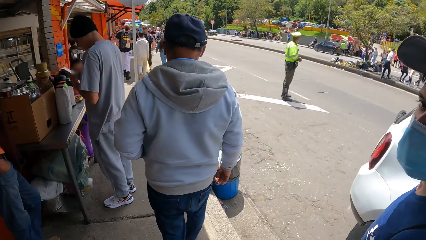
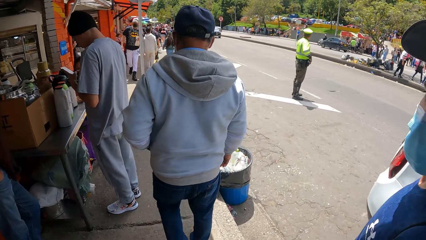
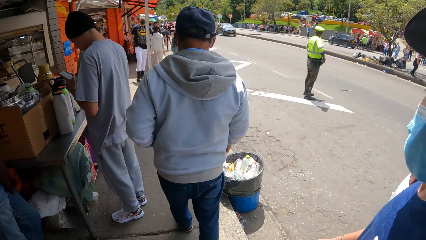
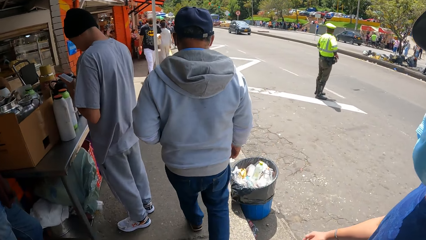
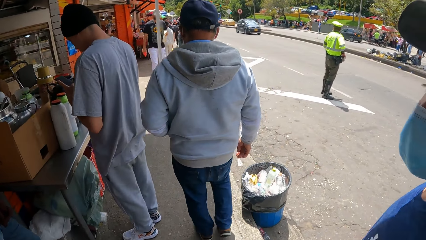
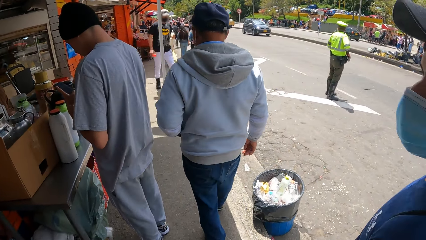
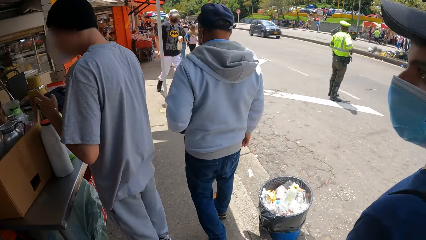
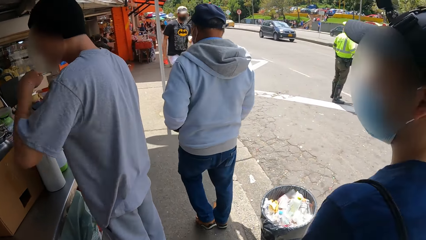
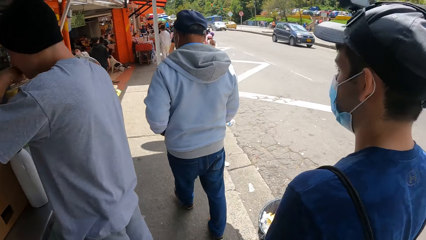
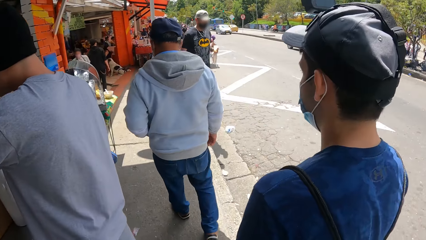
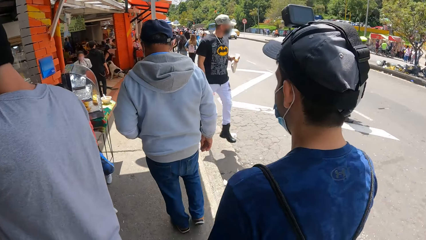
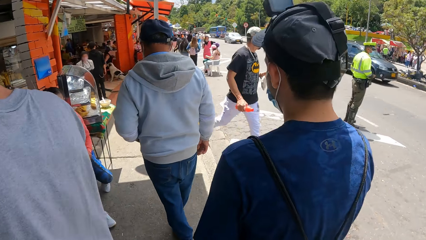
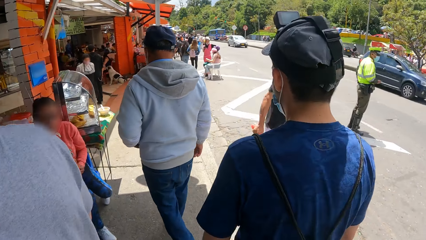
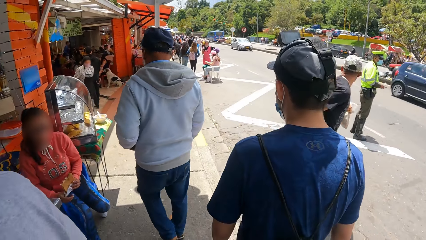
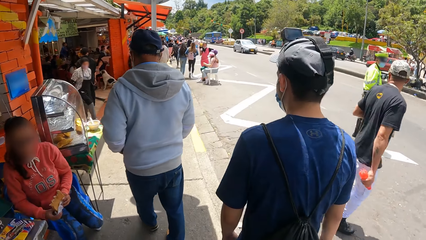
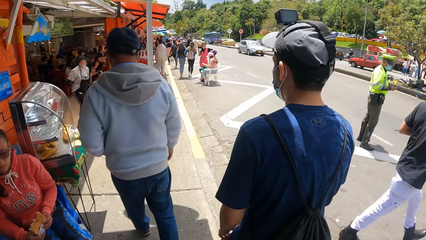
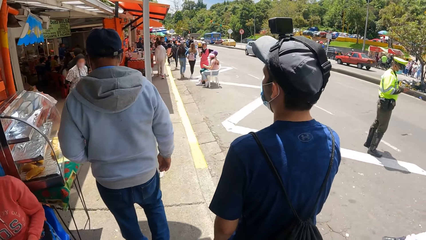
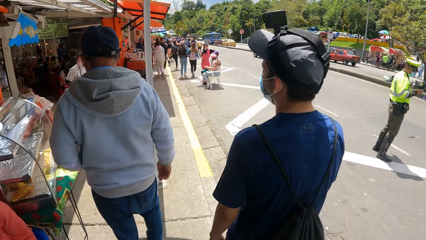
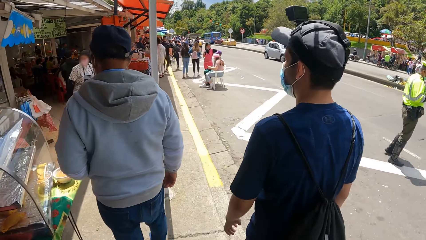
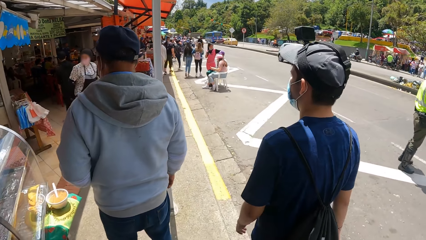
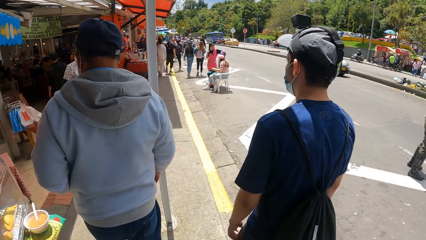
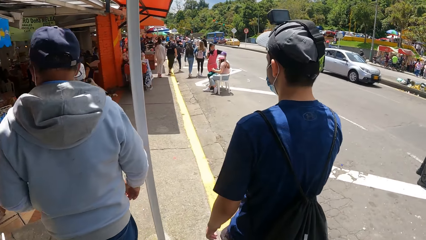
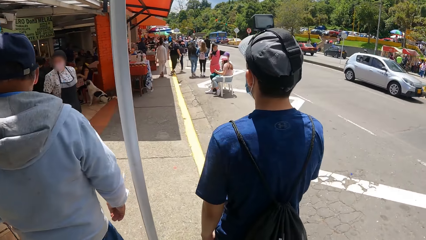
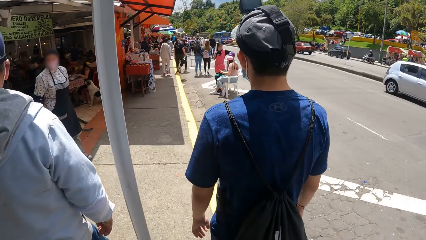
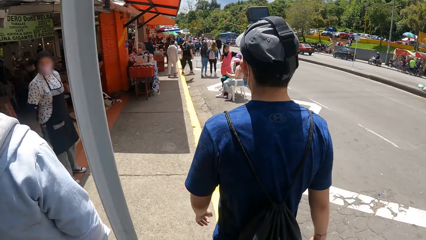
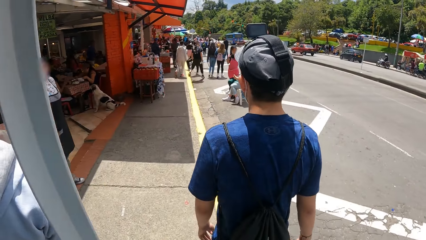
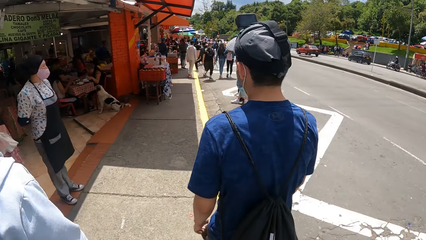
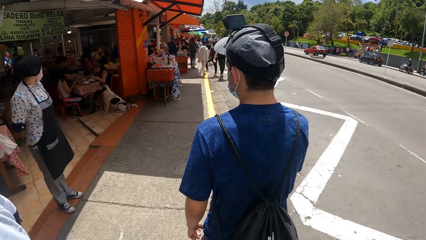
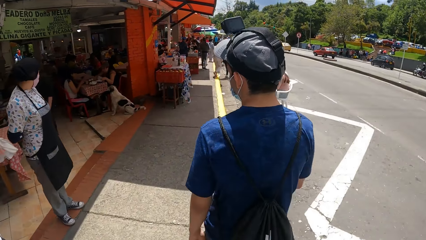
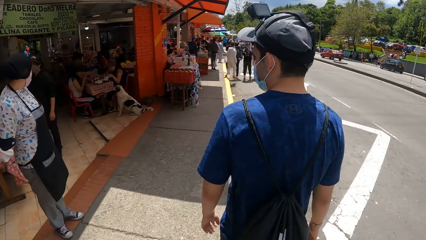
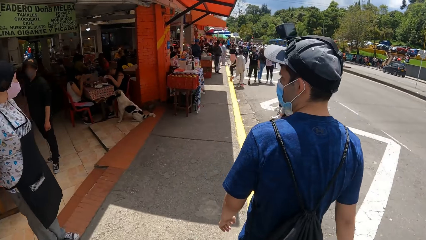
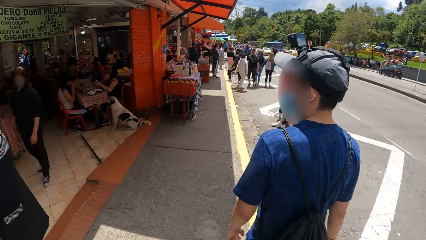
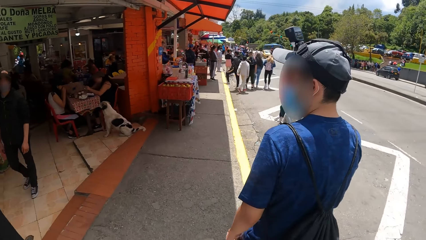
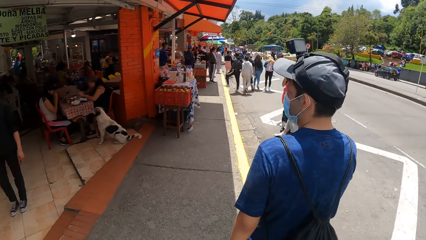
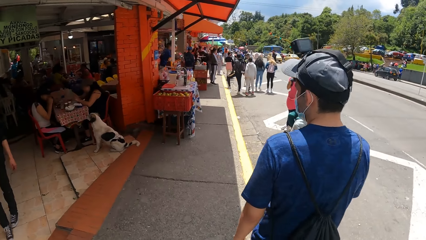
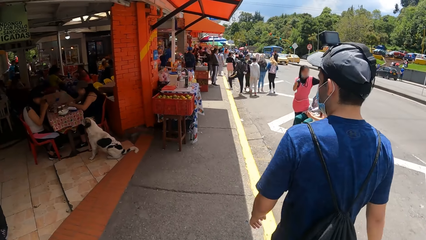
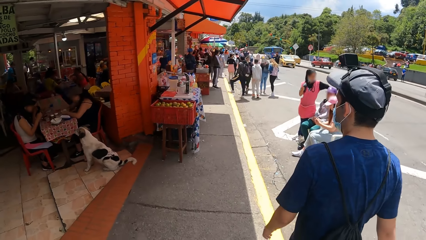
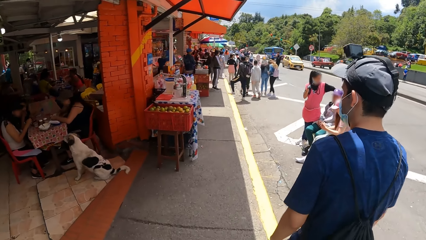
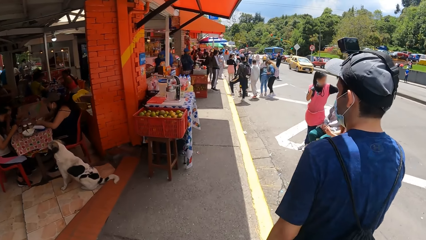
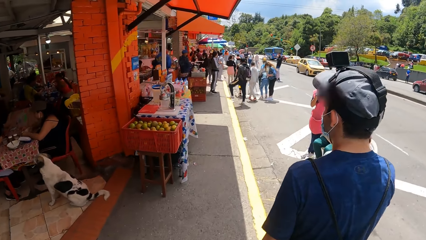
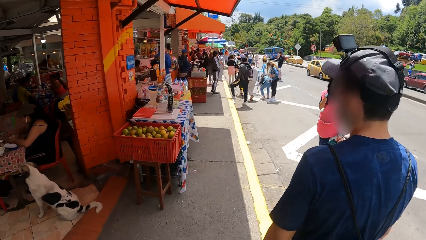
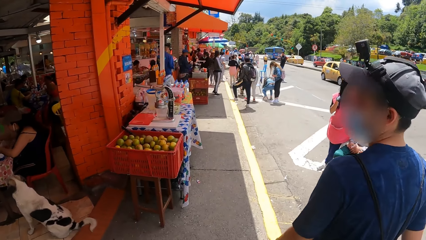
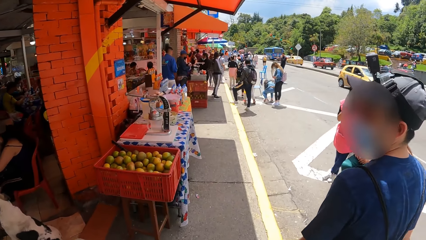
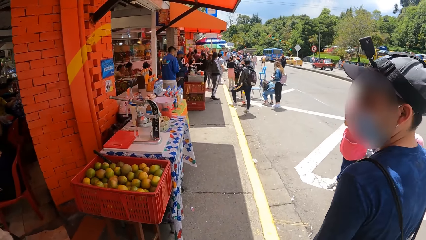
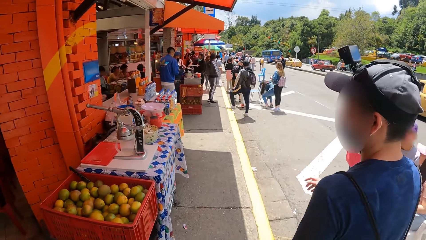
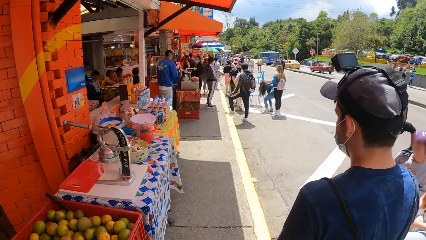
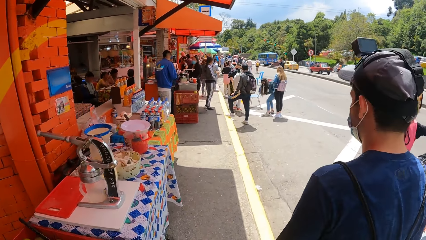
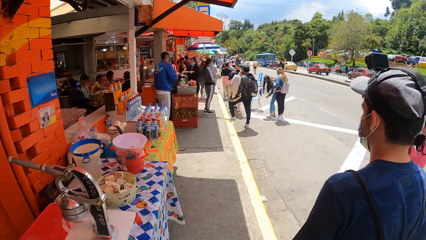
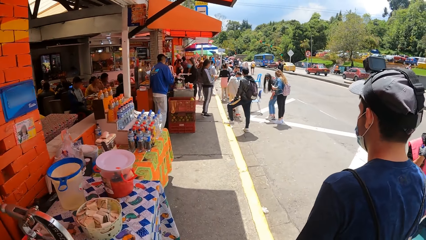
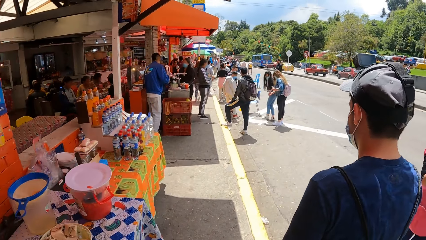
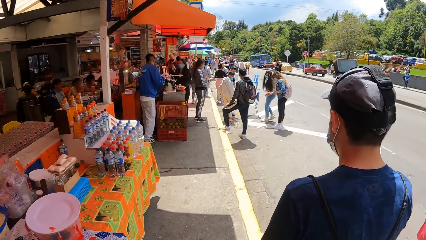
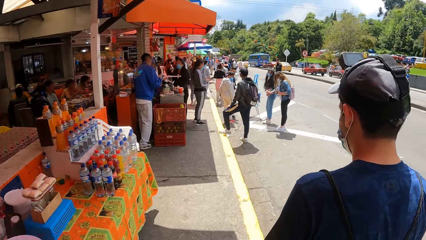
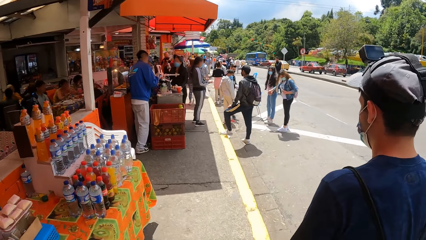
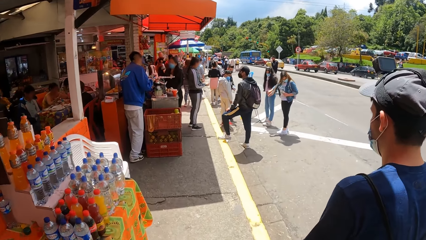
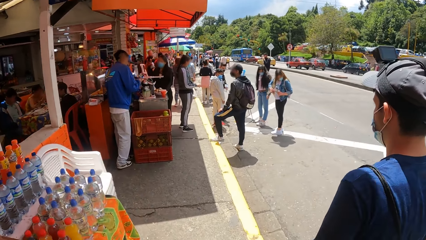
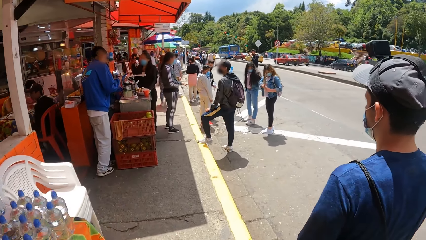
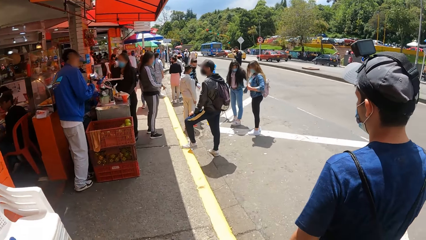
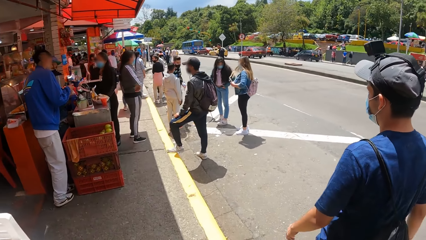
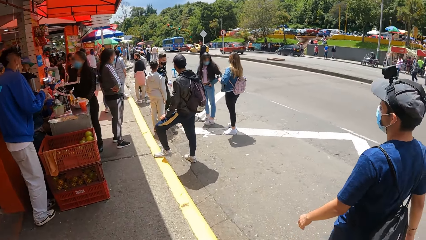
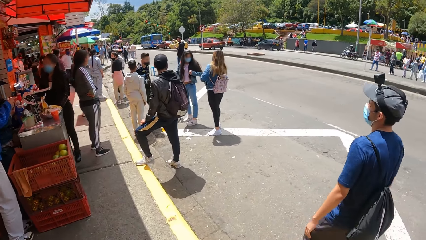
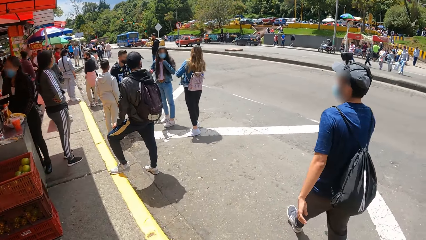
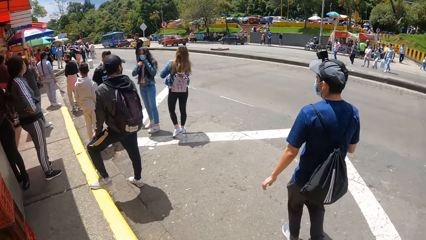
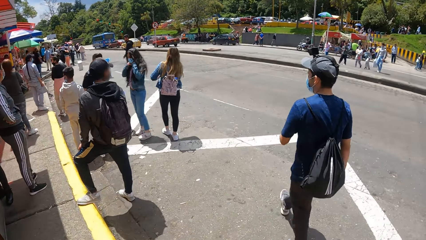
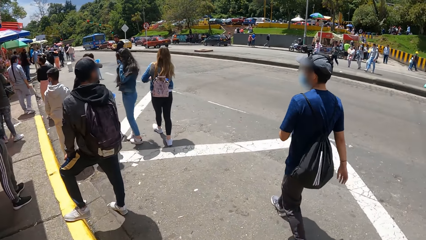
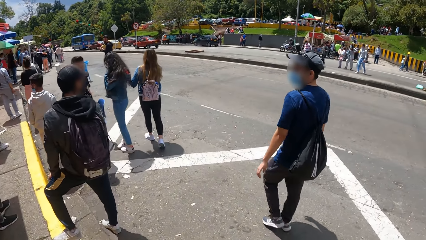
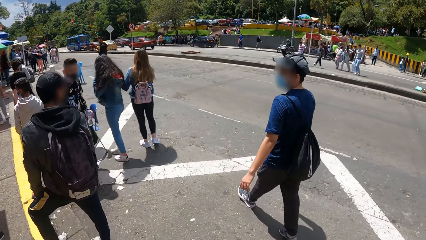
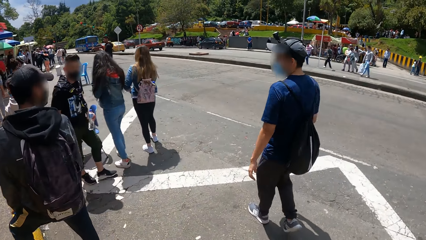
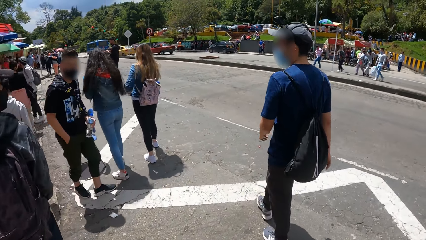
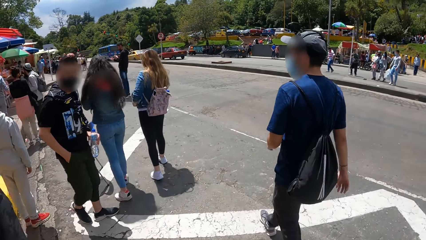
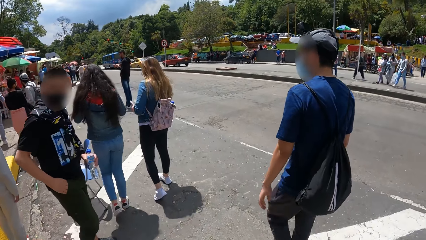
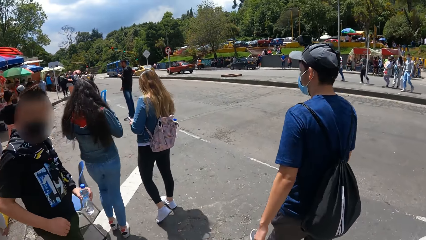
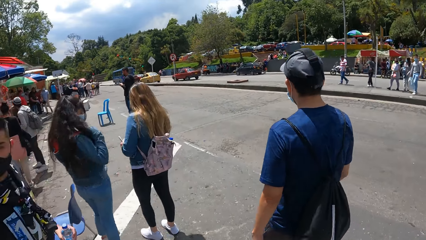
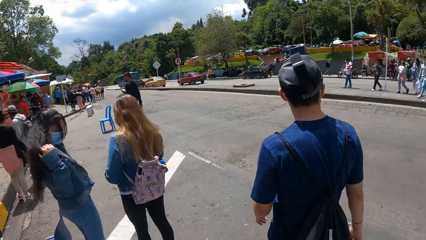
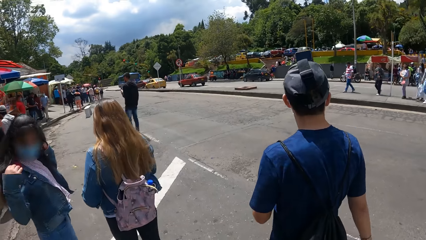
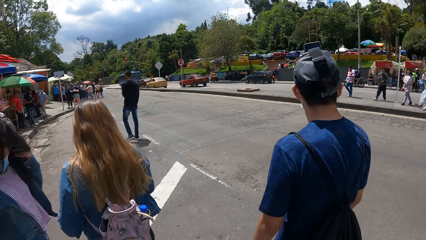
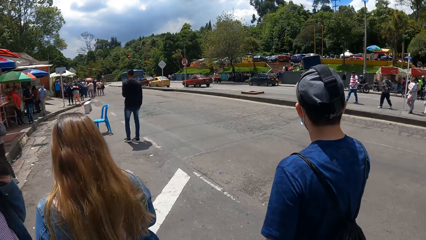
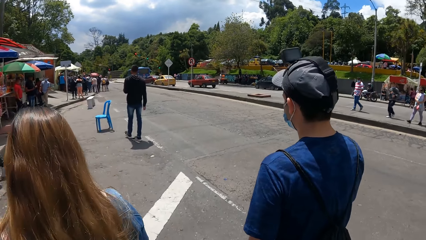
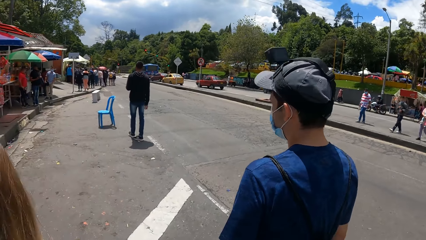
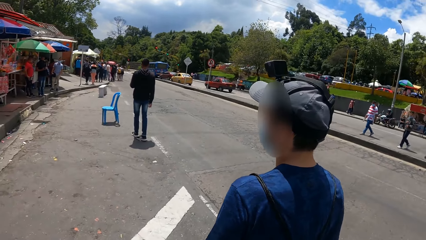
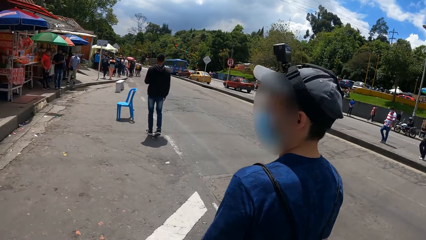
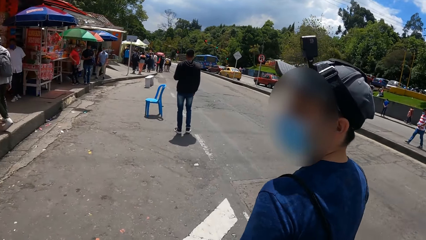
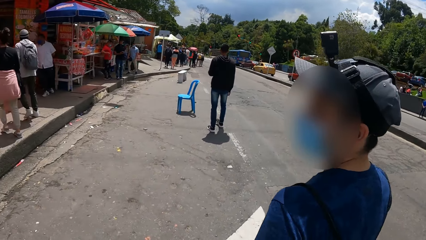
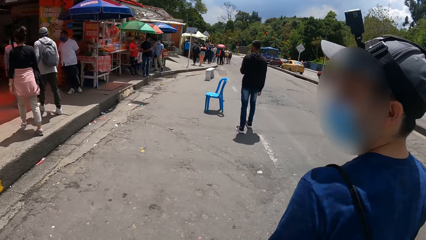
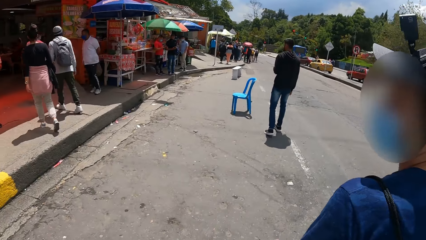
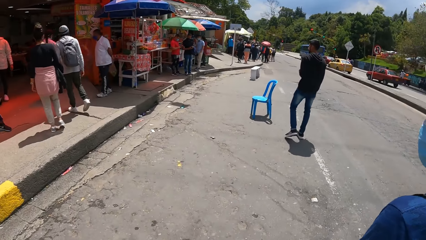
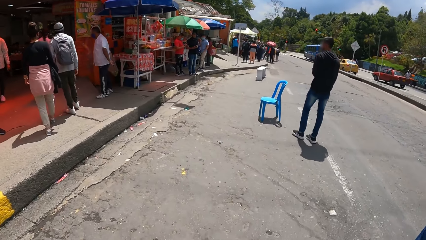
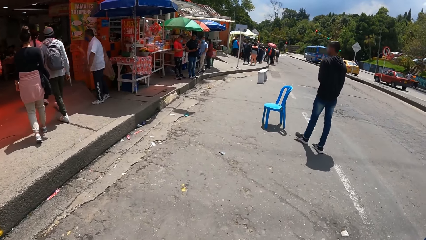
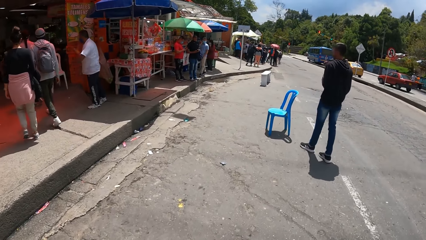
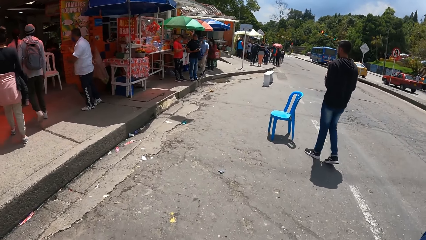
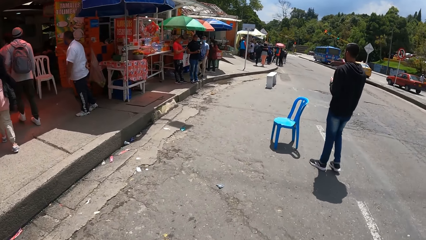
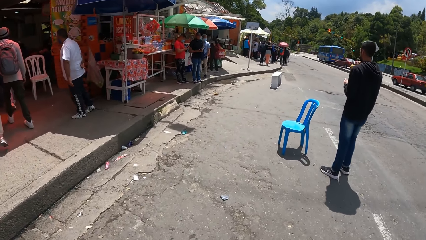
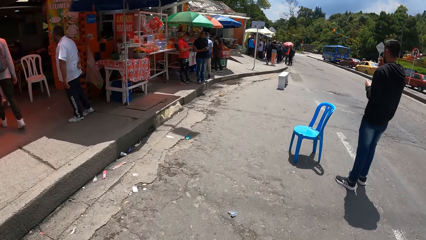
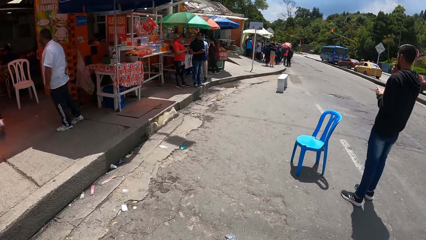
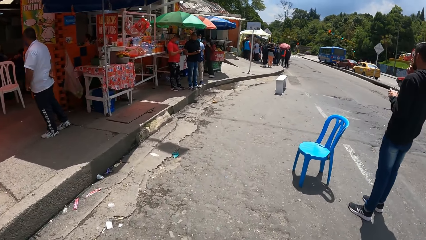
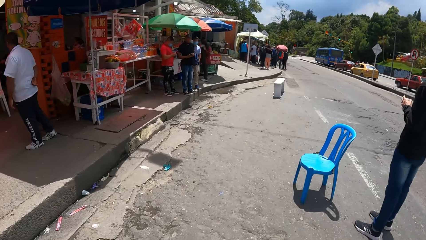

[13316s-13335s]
The camera wearer walks past many people on the road alongside the man.
